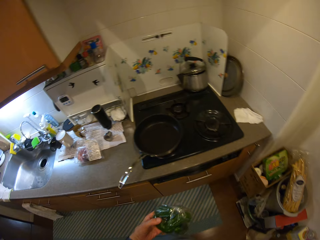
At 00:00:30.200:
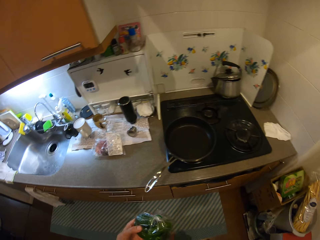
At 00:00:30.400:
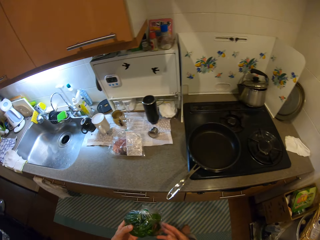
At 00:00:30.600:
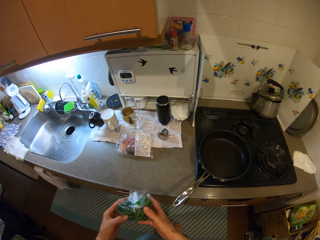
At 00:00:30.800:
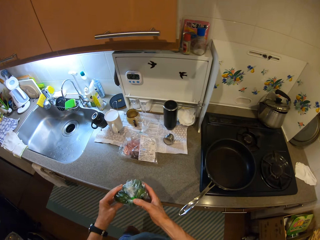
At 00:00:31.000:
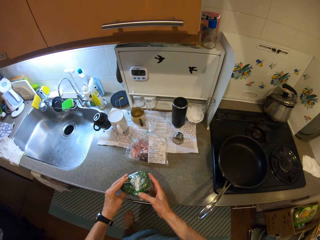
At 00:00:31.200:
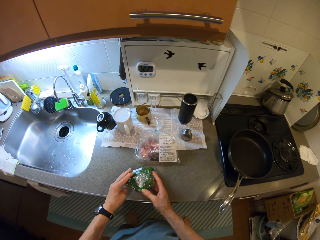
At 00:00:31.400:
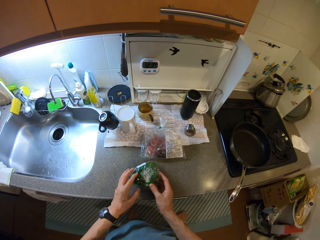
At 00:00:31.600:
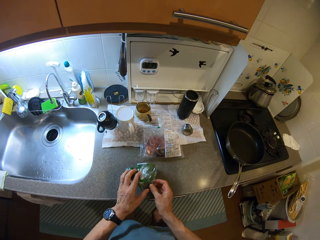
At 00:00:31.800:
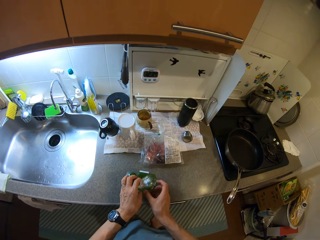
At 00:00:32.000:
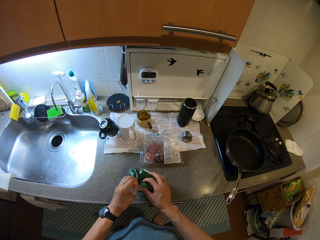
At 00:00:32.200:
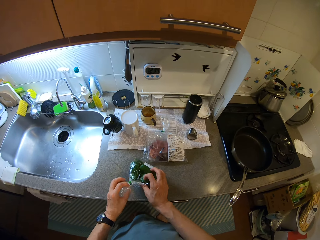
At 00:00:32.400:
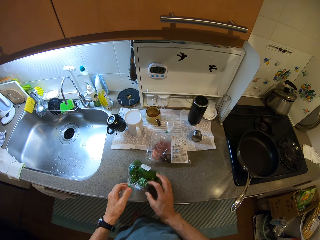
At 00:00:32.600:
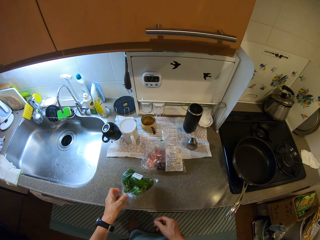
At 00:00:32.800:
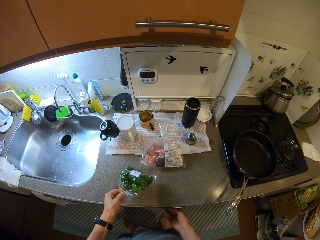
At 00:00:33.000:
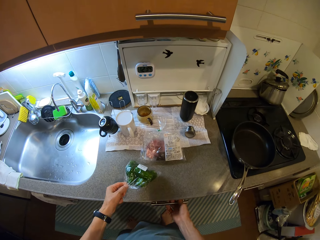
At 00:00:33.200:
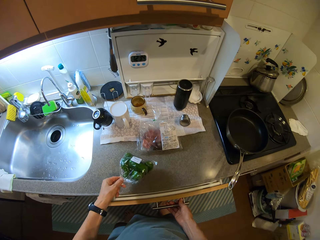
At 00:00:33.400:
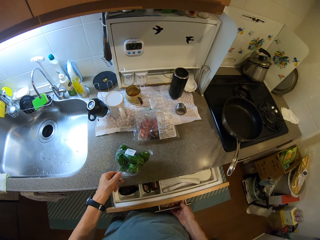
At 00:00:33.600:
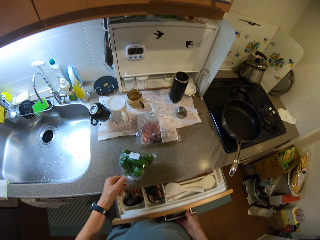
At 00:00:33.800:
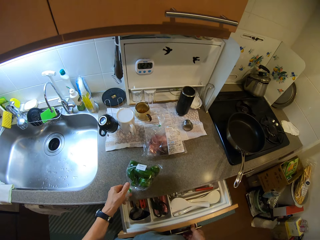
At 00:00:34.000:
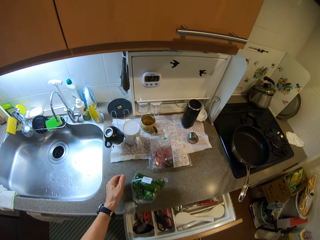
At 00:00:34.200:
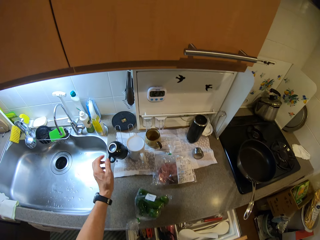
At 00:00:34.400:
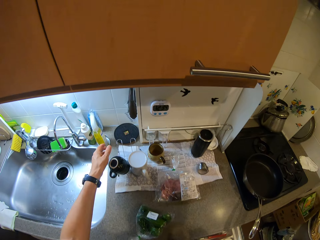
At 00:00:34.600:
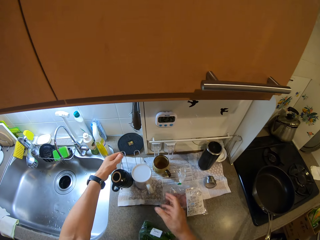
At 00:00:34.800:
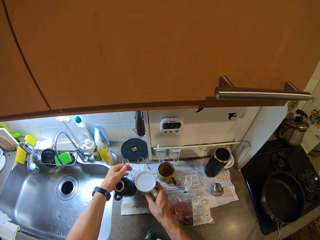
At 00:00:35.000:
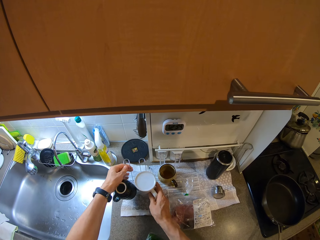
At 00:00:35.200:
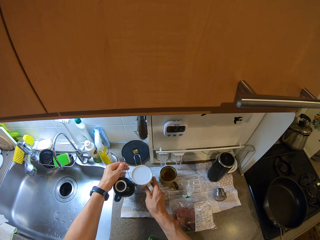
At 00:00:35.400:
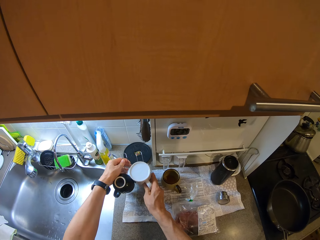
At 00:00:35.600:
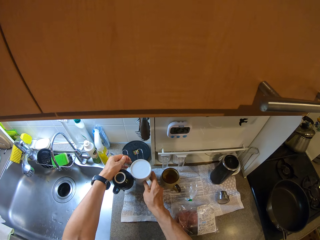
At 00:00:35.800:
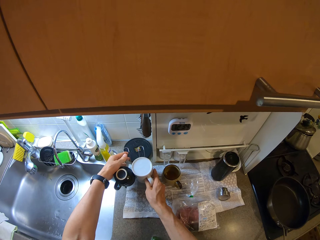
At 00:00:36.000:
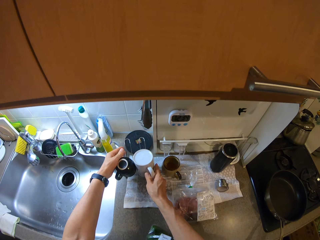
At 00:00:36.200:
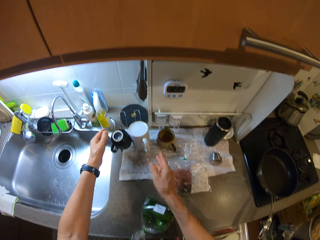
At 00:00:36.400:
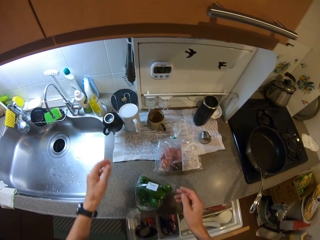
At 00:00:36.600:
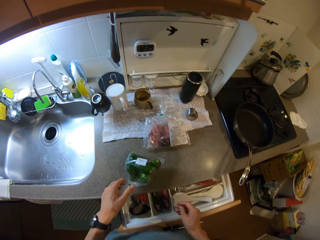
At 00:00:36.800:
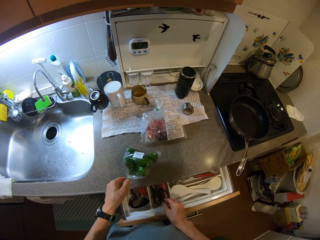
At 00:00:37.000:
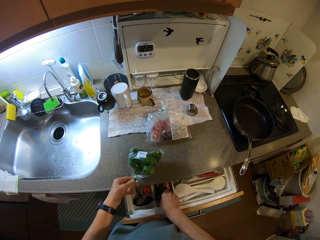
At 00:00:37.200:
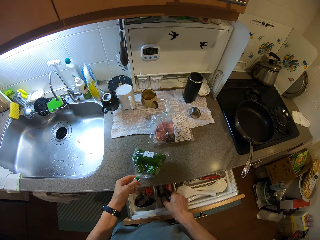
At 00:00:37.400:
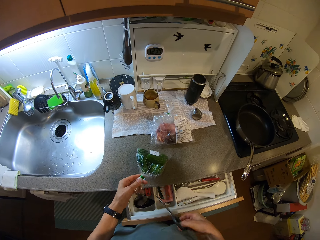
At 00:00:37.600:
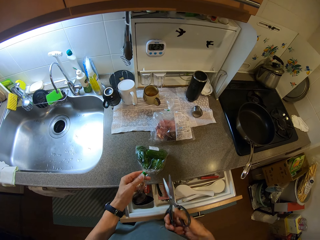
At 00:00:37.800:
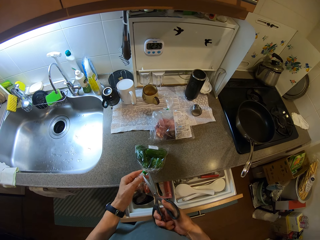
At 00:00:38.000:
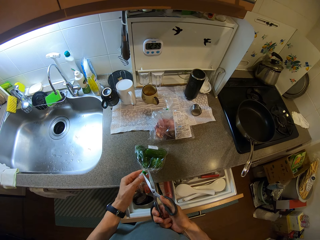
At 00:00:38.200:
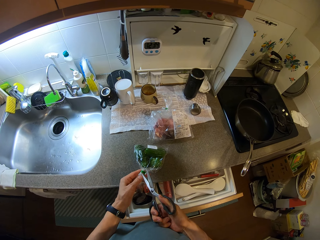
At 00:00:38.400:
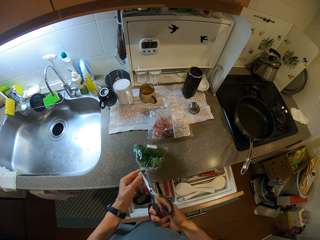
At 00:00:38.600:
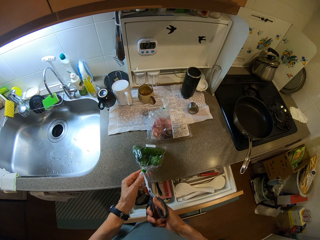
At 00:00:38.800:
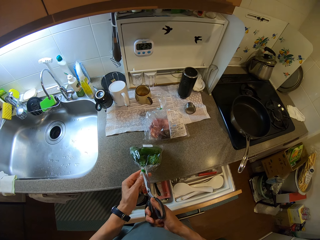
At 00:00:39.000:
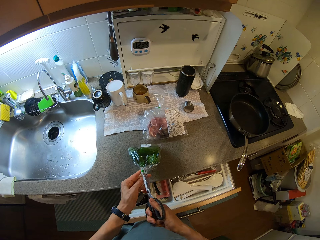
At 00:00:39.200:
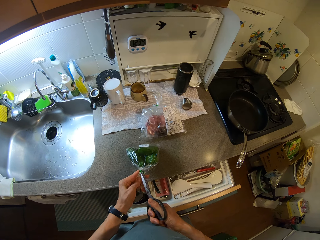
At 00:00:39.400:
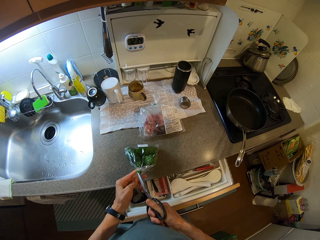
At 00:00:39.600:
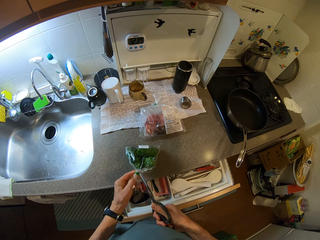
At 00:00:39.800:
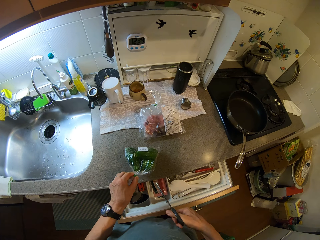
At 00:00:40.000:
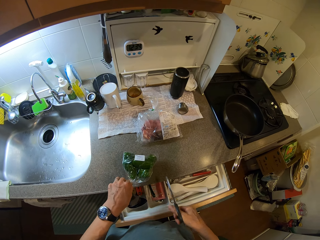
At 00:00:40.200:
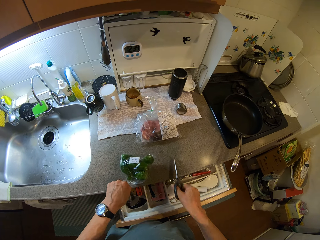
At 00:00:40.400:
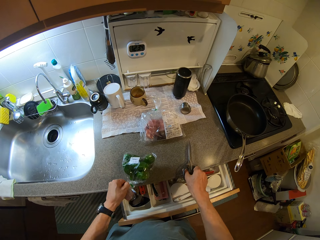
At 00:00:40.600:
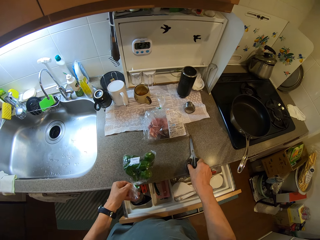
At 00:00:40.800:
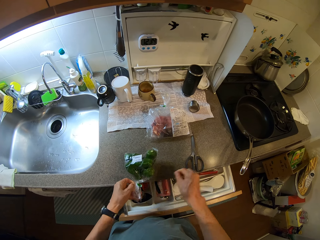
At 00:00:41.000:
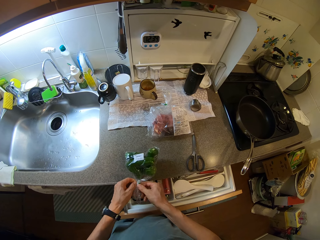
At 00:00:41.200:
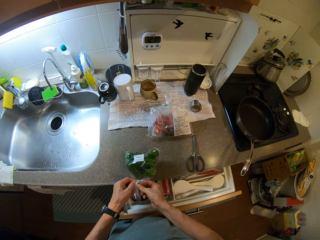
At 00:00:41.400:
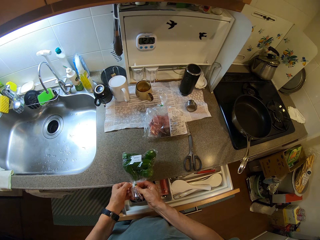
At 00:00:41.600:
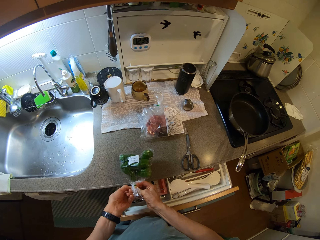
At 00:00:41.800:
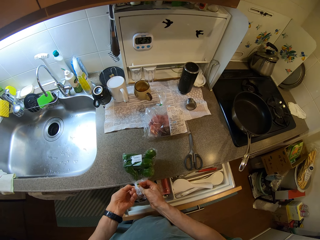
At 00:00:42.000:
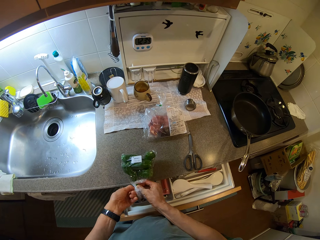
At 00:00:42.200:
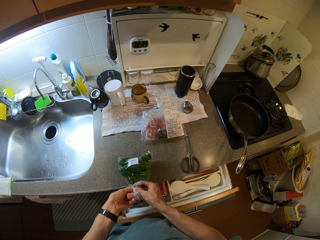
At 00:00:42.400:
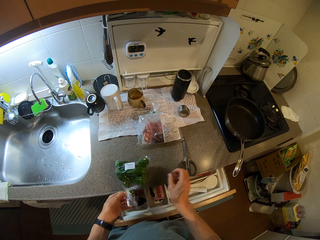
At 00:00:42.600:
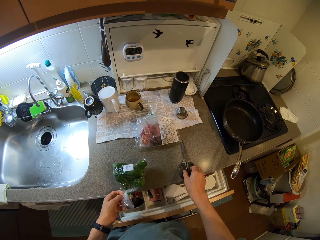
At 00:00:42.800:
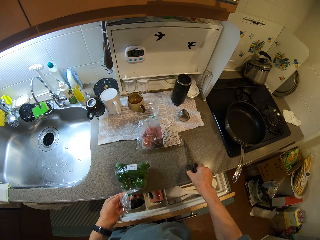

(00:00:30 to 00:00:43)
The camera wearer turns to the sink table. He places the clear vinyl cover or nylon with green capsicums on the sink table. He opens the clear vinyl cover. He pulls a drawer. He picks up a cup rack from the sink table. He places the cup rack on the sink table. He holds the clear vinyl cover with green capsicums. He picks up a pair of scissors from the drawer. He opens the nylon. He cuts a clear vinyl stopper with the pair of scissors. He holds the clear vinyl cover stopper with his left hand. He places the pair of scissors on the sink table. He removes the clear vinyl cover stopper from the clear vinyl cover.

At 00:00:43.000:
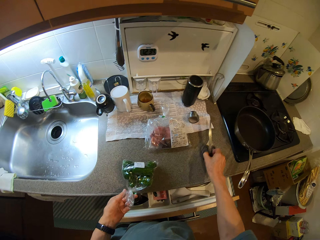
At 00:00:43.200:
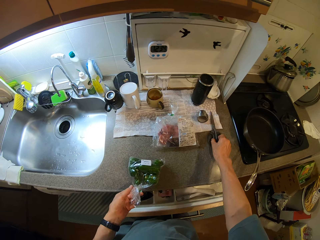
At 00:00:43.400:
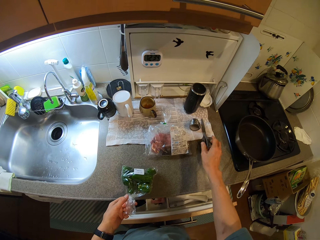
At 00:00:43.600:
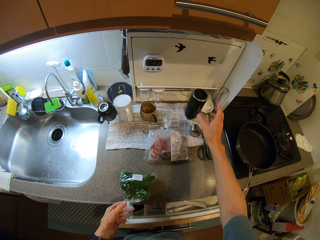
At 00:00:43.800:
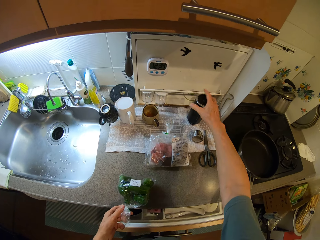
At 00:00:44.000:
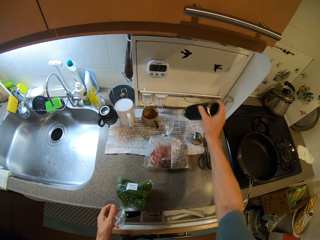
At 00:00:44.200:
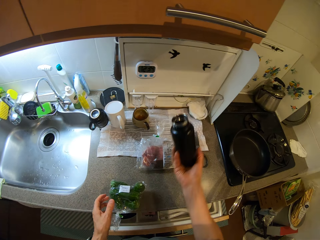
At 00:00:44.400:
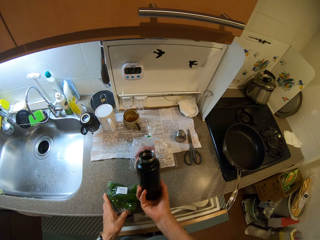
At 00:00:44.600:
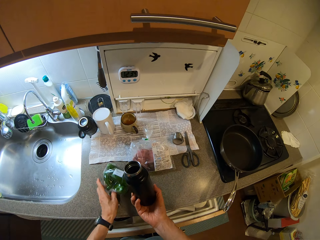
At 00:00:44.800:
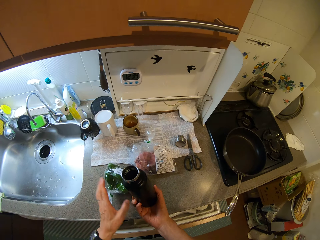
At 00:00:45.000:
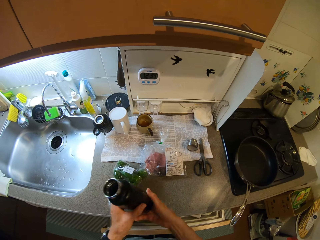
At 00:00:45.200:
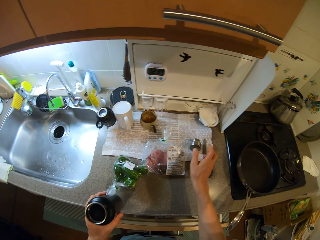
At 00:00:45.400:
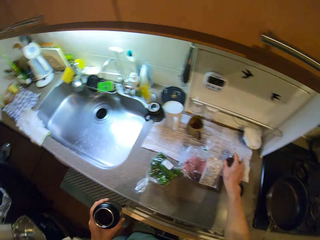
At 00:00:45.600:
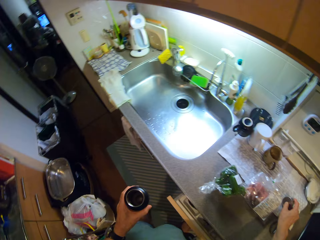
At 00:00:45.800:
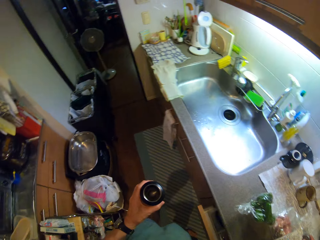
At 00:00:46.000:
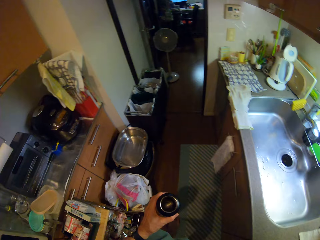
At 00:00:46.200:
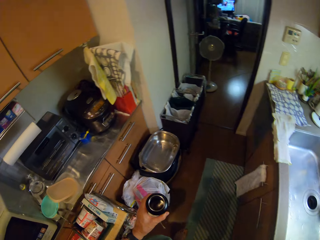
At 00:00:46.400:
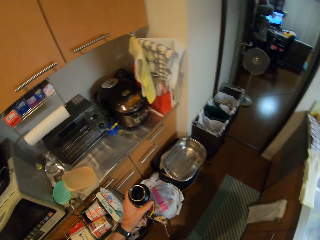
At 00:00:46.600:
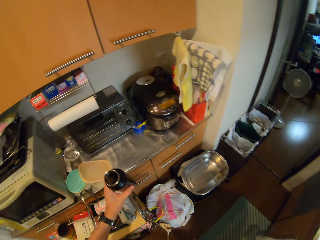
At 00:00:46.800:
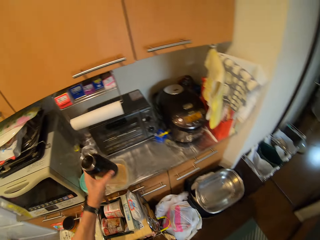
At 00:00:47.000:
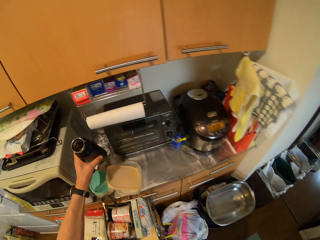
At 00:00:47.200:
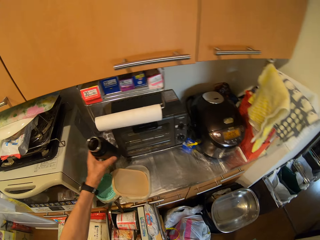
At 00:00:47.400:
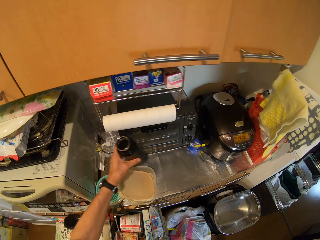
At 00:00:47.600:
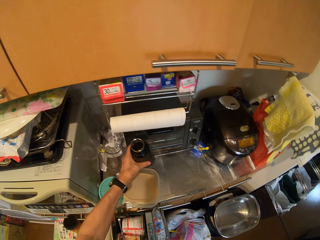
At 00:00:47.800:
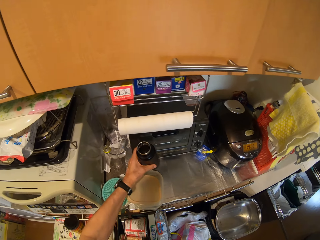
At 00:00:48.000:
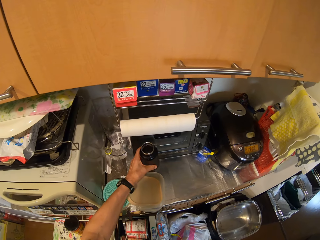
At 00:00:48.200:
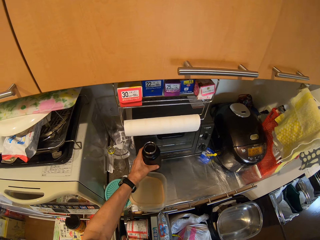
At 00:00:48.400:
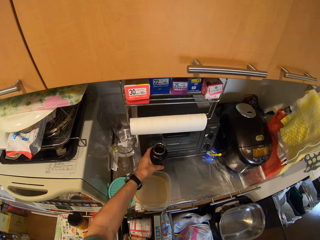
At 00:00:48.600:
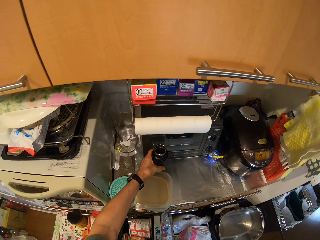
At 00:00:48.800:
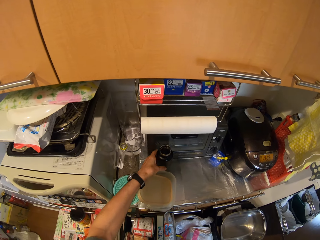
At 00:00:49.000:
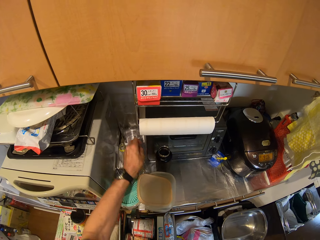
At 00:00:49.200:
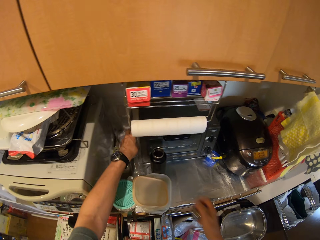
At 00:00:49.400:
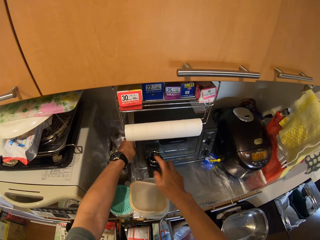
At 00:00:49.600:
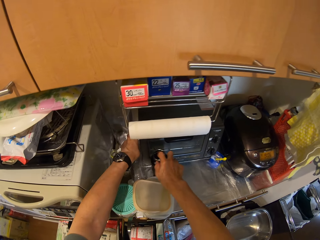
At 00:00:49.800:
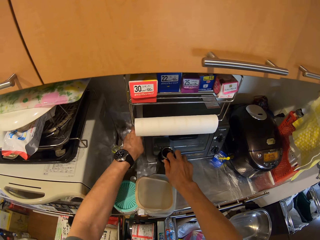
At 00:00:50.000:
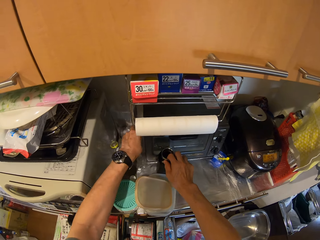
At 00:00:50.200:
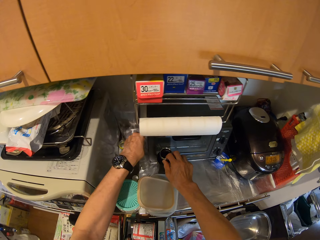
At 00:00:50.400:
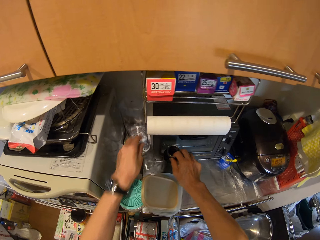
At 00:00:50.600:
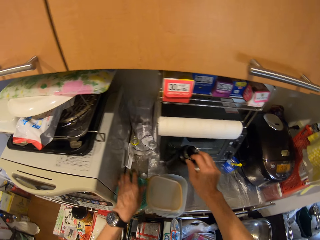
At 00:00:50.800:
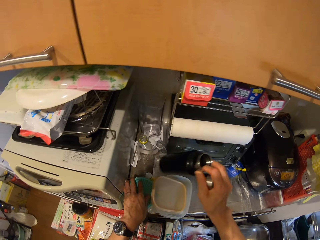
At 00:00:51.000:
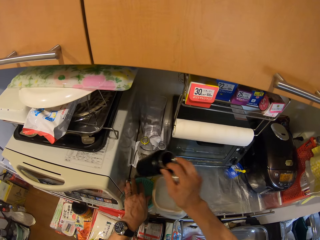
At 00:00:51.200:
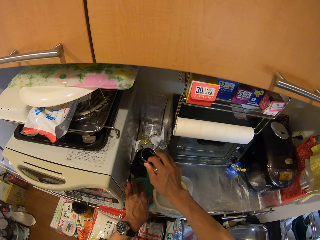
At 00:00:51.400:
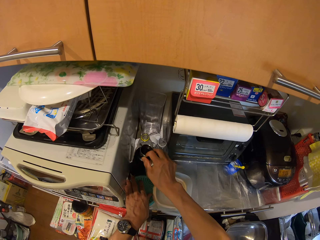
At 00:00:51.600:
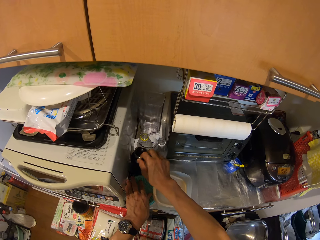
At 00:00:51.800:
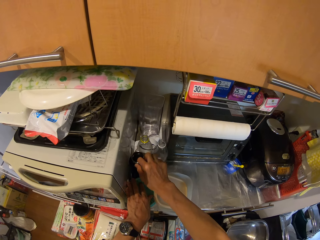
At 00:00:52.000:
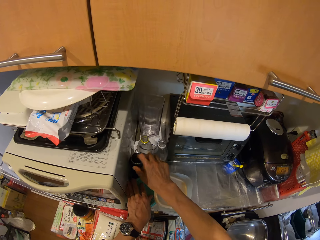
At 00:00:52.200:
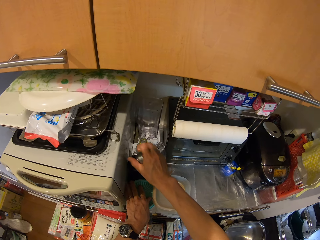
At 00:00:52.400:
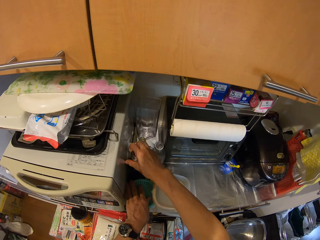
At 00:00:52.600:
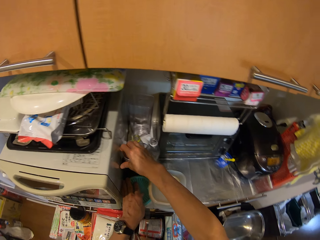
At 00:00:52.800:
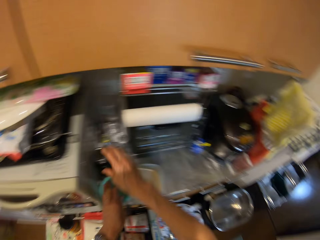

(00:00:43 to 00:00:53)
The camera wearer picks up the pair of scissors from a sink table. He places the pair of scissors on the sink table. He picks up a water bottle from the sink table. He pushes the clear vinyl cover with green capsicums on the sink table. He holds the water bottle with his left hand. He turns to the countertop. He places the water bottle on the countertop. He holds the water bottle with his right hand. He picks up a plastic bottle from the countertop. He lifts the water bottle from the countertop. He places the water bottle on the countertop.
